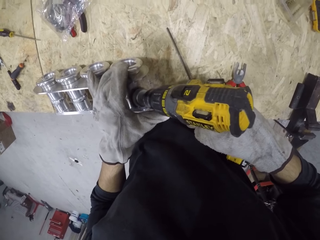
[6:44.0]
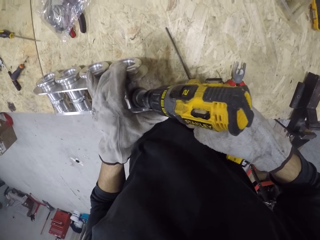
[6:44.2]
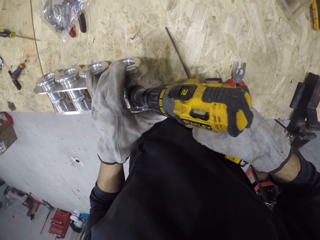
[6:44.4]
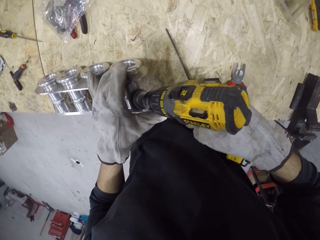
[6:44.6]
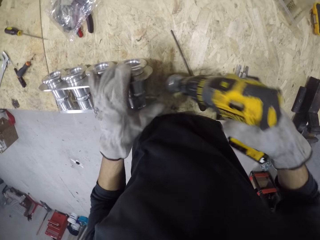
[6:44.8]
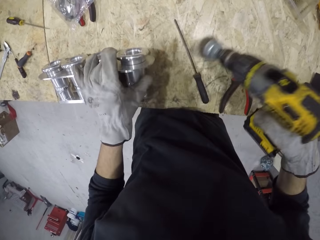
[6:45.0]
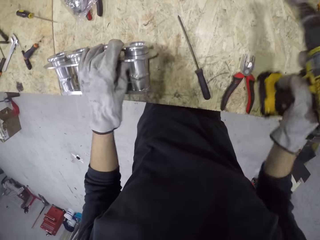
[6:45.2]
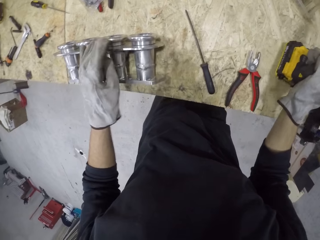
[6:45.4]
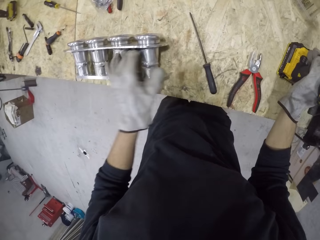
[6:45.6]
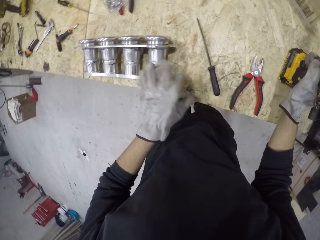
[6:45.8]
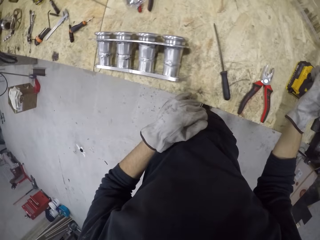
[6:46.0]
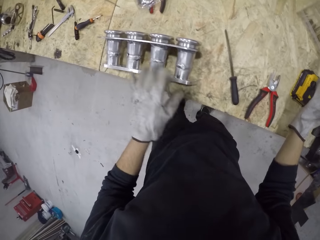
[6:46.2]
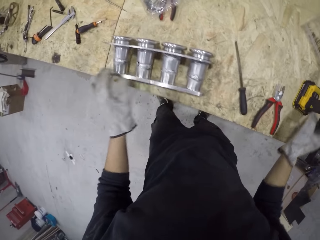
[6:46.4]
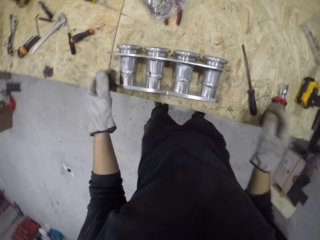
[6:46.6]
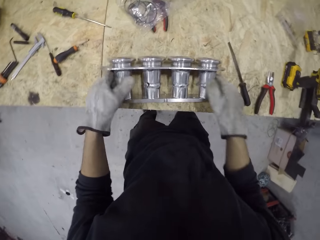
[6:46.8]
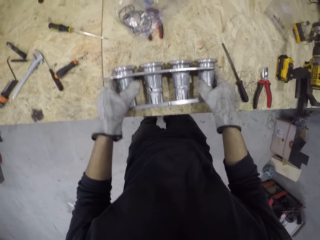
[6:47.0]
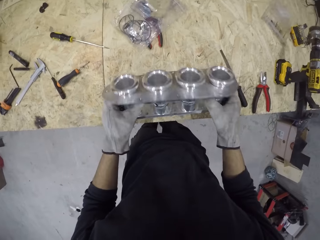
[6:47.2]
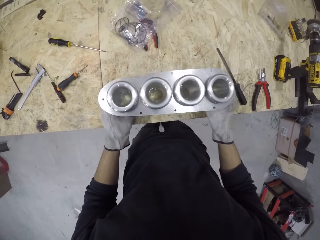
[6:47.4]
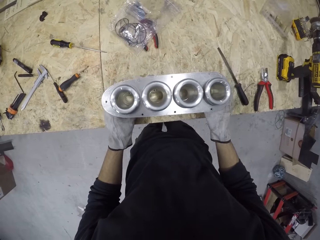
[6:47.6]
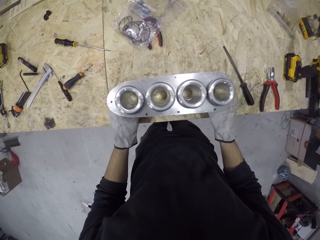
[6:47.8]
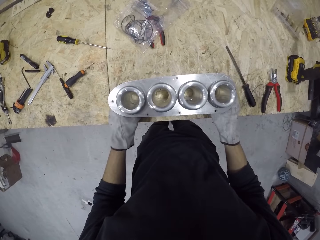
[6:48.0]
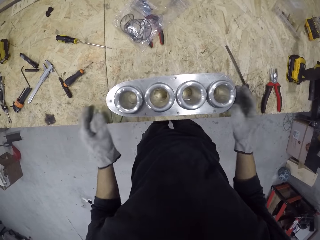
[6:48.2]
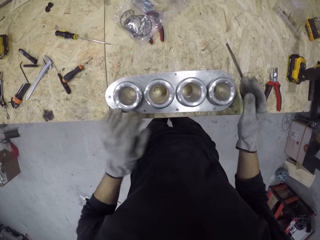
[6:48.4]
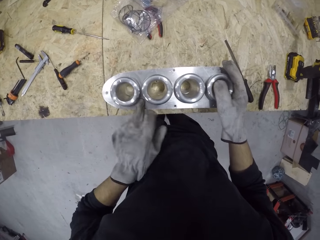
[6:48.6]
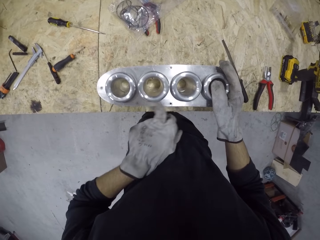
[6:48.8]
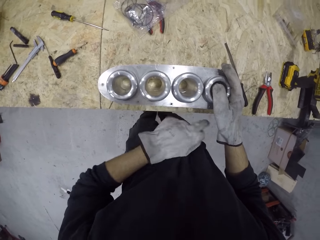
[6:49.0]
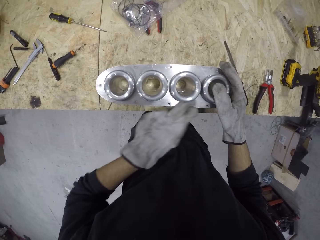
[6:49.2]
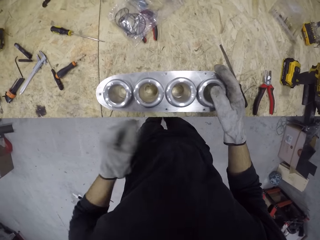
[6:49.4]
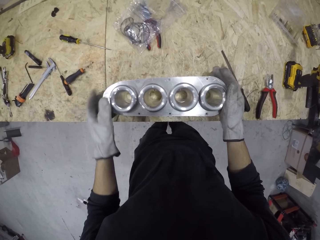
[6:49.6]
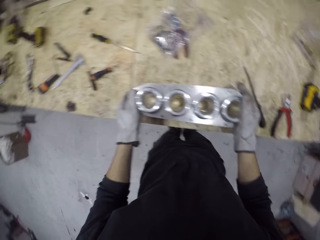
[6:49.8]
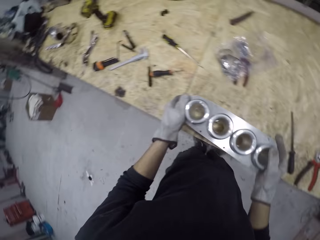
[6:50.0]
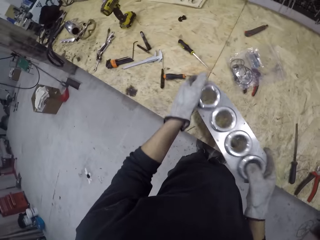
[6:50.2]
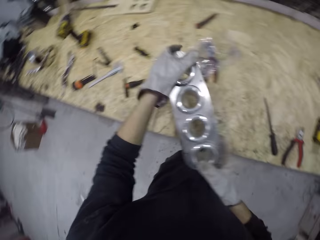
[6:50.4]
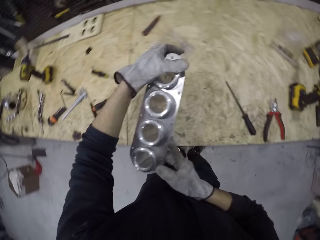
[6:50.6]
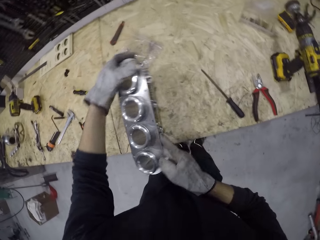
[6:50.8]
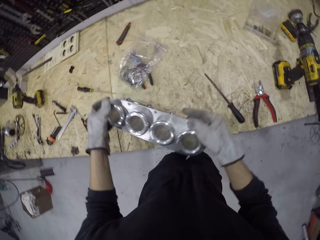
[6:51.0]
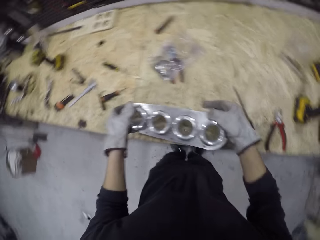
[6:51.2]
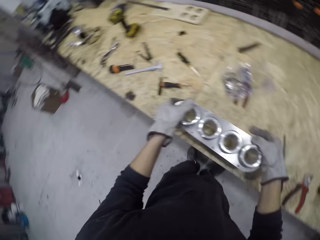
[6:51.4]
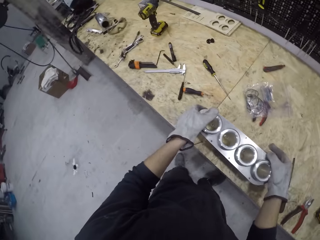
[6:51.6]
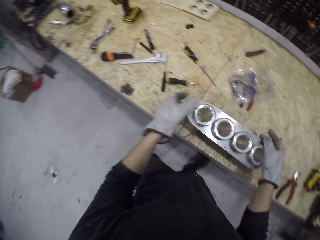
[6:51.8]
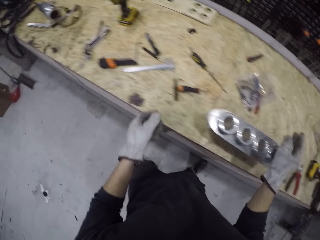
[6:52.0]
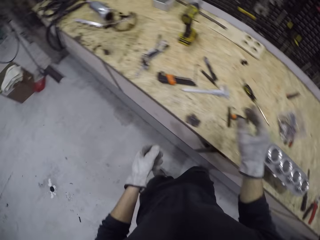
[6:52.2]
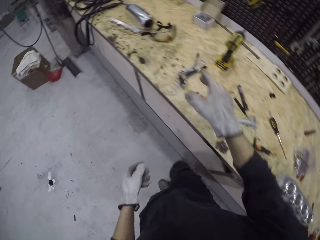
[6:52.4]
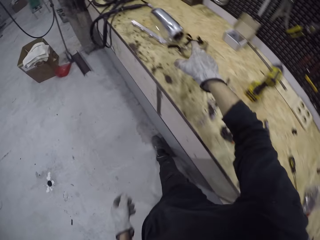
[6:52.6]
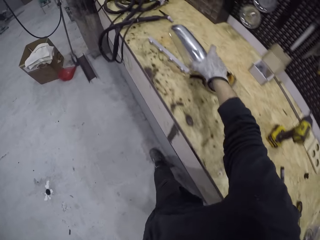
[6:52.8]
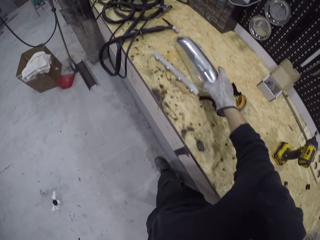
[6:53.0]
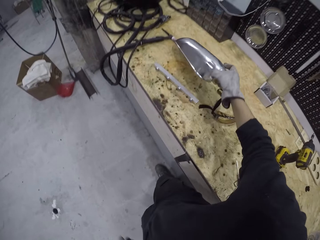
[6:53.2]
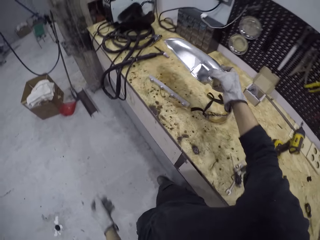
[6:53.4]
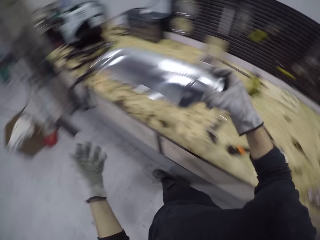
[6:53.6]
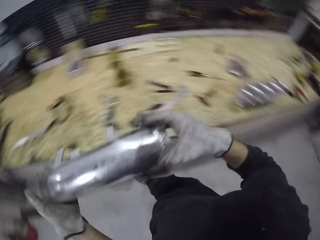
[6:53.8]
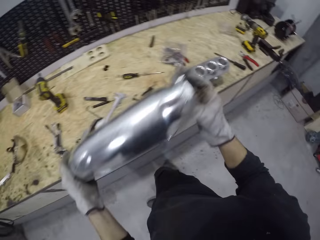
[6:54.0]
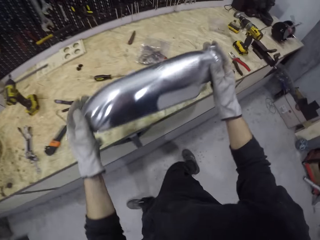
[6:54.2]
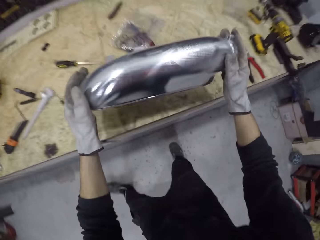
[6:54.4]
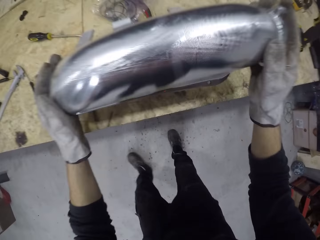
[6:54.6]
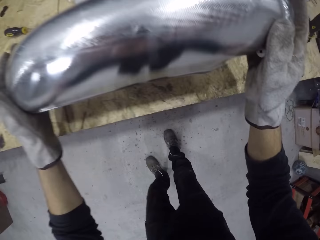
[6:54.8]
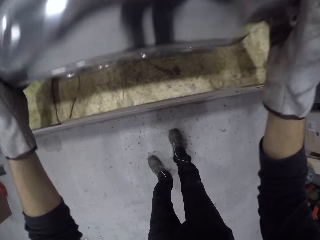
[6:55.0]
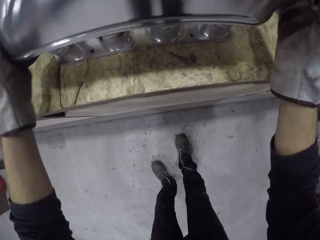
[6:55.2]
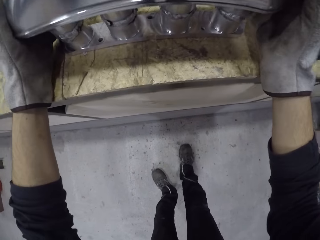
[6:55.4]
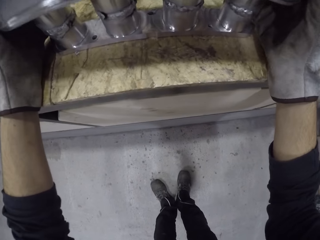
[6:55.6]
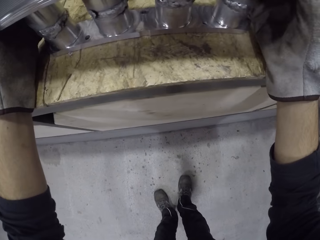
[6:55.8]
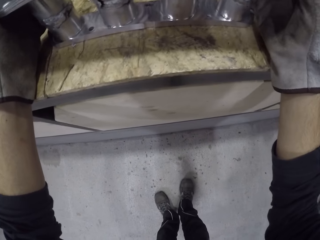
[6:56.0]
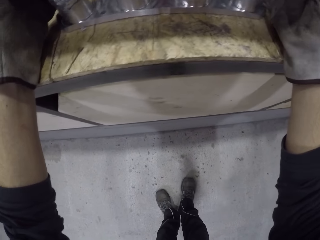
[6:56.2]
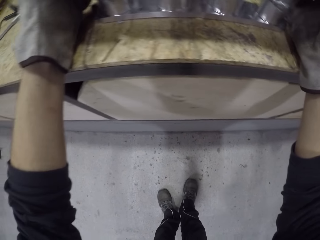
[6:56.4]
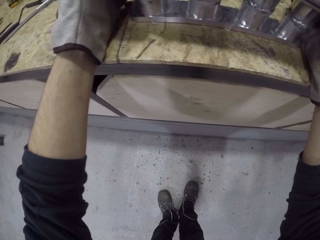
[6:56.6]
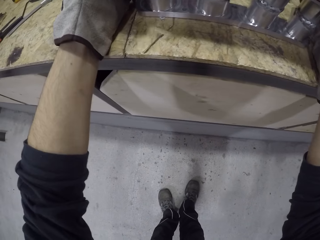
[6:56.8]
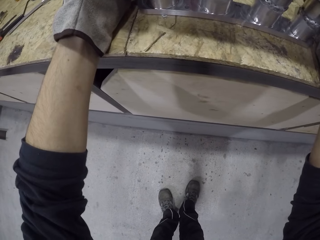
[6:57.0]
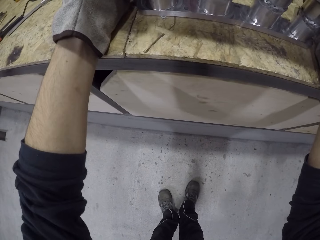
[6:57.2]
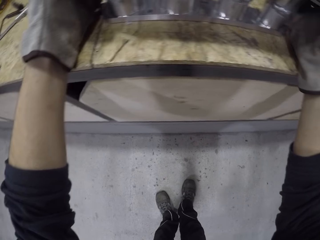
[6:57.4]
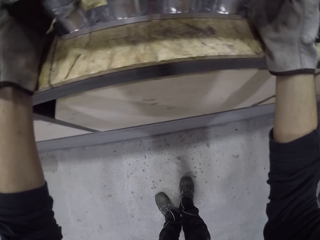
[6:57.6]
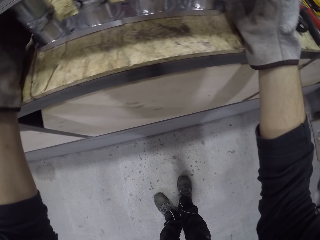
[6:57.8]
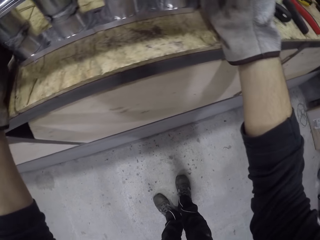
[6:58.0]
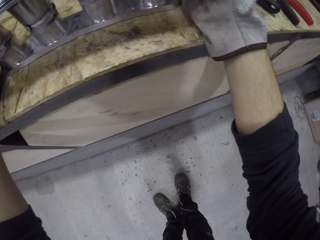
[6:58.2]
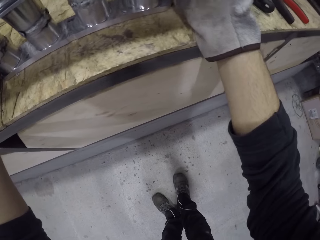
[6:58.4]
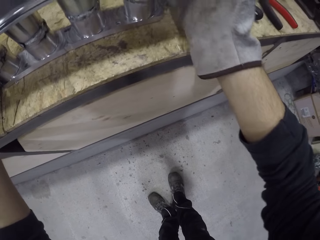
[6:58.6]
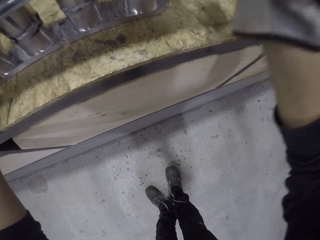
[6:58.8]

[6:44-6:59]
The camera wearer drops the metal polisher on the table with his right hand. He cleans the manifold with his left hand. He turns the manifold over on the table with both hands. He lifts the piston and has a look. He cleans the manifold with his left hand. He moves the manifold on the table with both hands. He picks a manifold cover from the table with his right hand. He places the metal structure on the manifold with both hands.

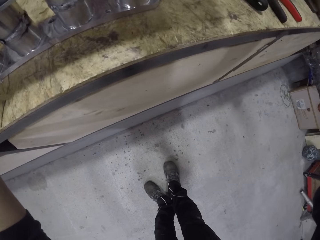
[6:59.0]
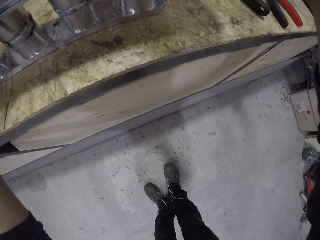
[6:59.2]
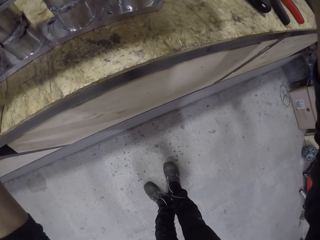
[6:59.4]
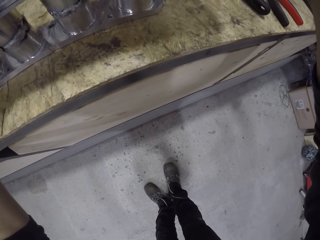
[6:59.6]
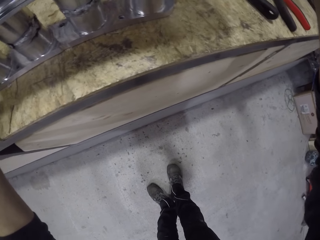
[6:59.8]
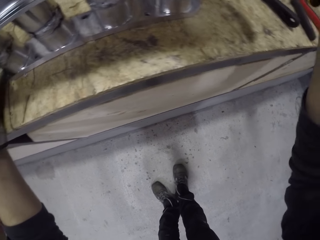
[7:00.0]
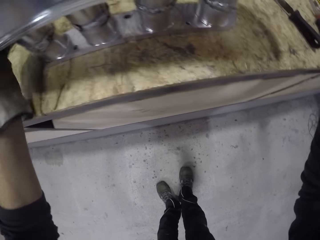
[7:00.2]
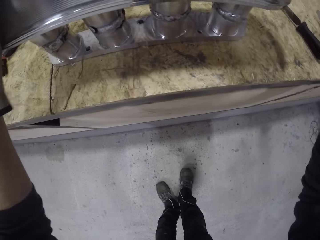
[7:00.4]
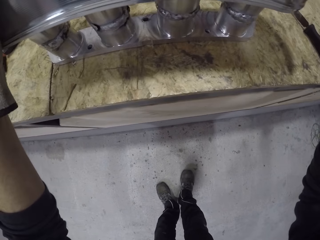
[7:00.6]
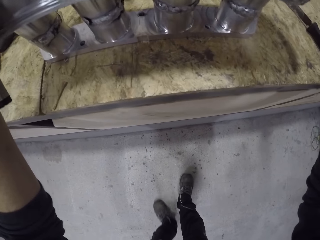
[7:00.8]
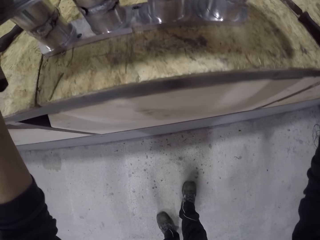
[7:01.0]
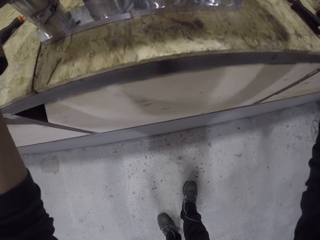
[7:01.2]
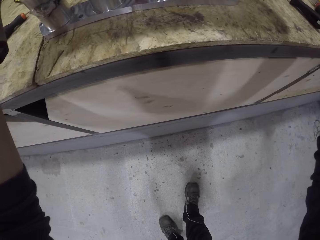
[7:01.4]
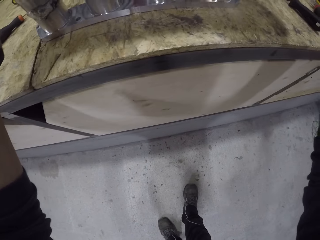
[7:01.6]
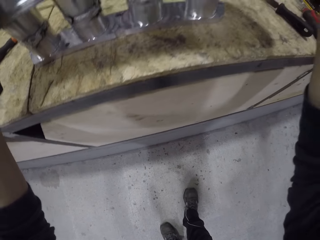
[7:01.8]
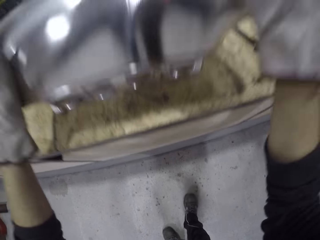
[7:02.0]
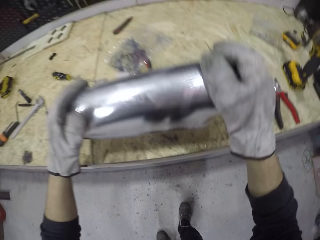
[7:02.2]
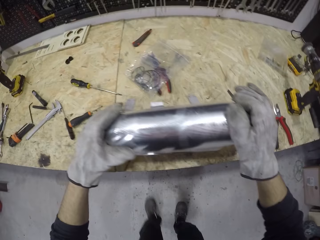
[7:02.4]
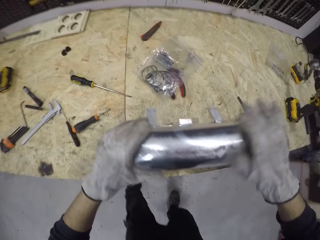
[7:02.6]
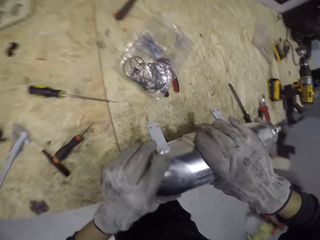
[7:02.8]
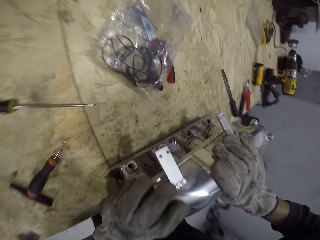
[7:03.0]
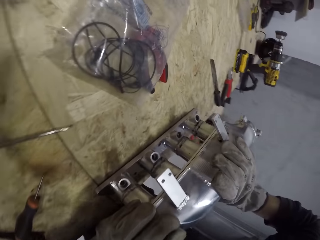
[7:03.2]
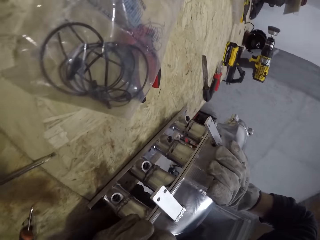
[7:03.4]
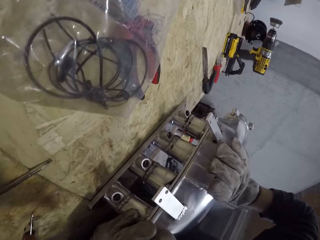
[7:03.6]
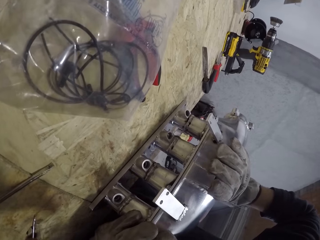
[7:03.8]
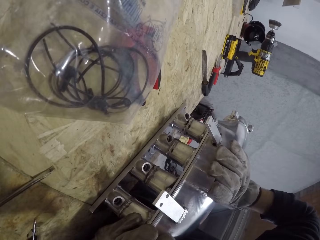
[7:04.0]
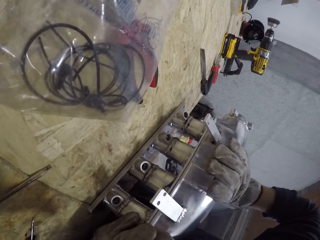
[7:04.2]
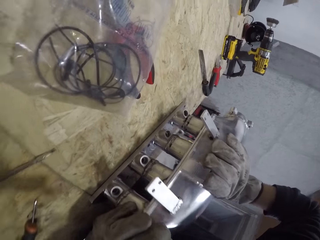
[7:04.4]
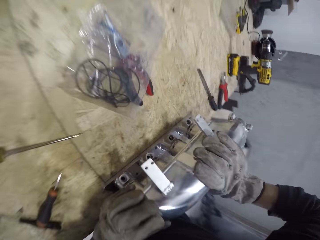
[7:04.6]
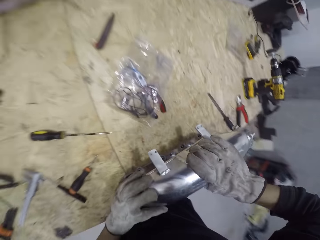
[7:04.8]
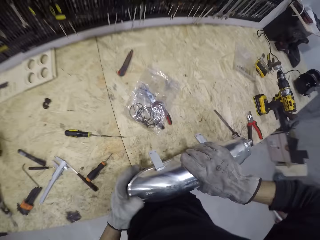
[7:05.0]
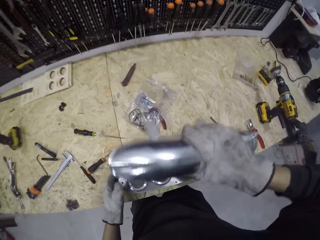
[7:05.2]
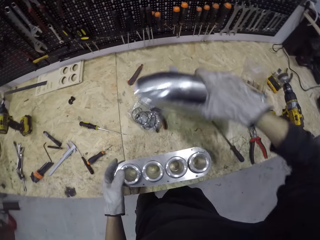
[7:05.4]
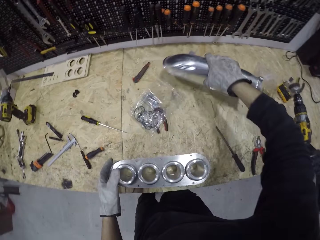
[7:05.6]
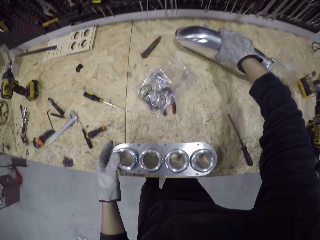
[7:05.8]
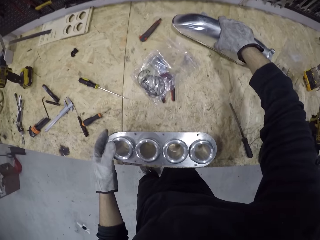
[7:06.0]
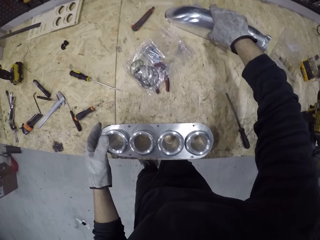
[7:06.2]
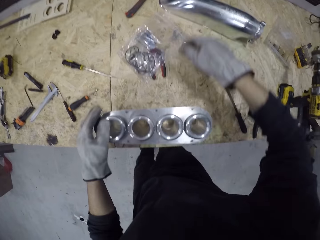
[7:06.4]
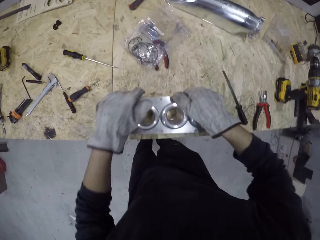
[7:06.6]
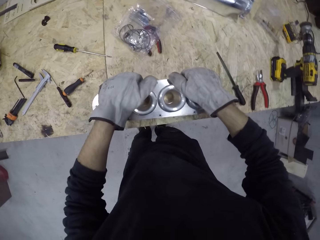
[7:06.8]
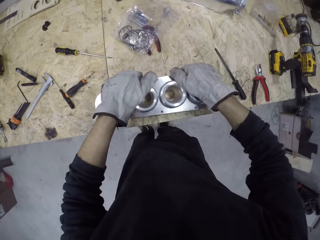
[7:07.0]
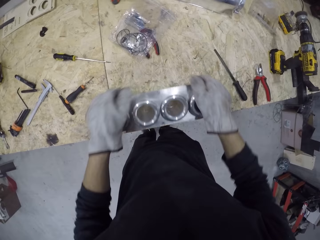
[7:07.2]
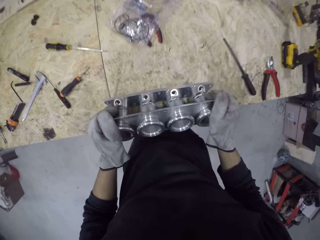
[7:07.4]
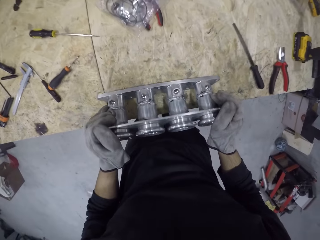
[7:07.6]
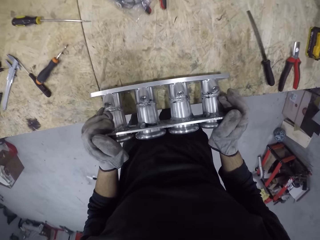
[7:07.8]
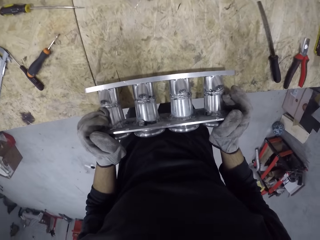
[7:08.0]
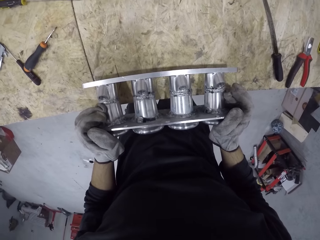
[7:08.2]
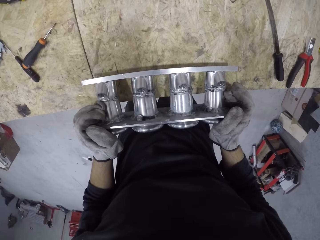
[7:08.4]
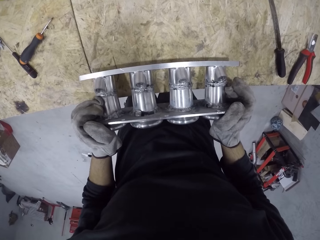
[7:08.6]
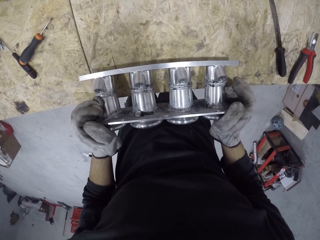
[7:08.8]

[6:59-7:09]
The camera wearer removes the metal structure from the manifold with his right hand. He drops the metal structure on the table with his right hand. He lifts and examines the manifold with both hands.
